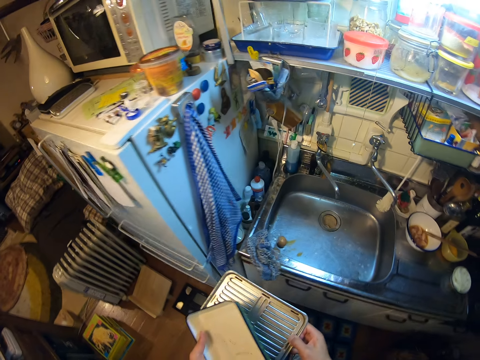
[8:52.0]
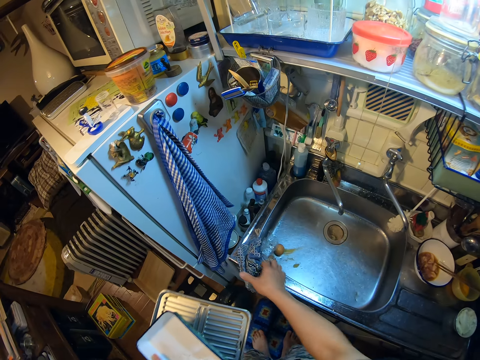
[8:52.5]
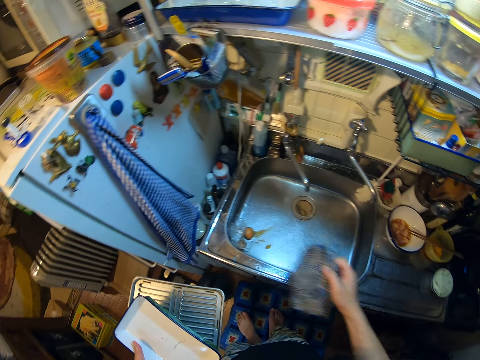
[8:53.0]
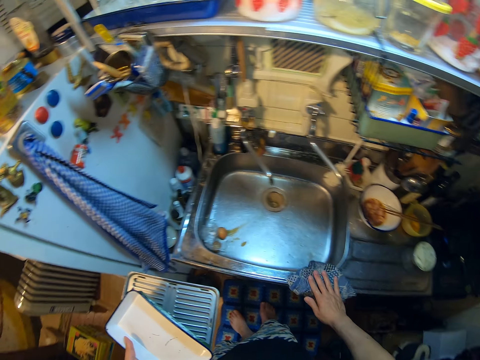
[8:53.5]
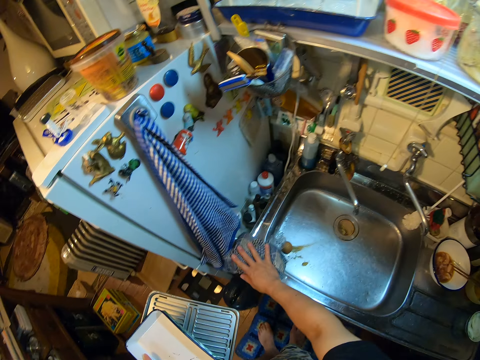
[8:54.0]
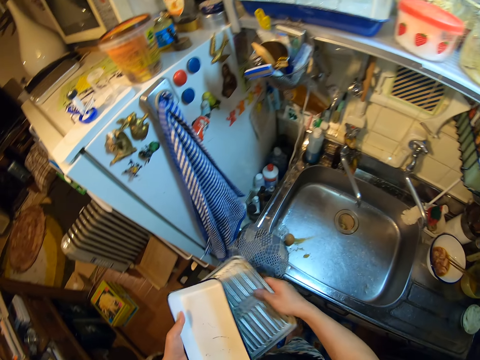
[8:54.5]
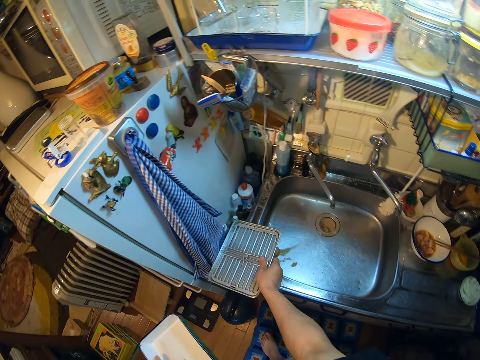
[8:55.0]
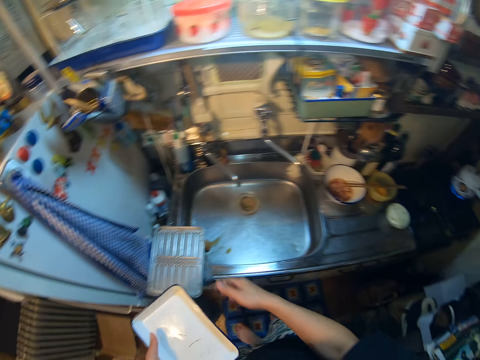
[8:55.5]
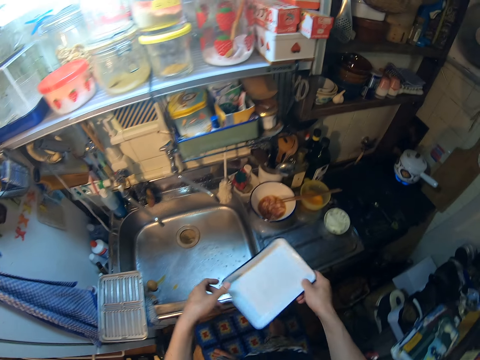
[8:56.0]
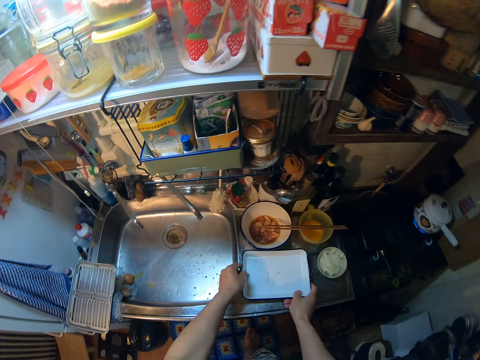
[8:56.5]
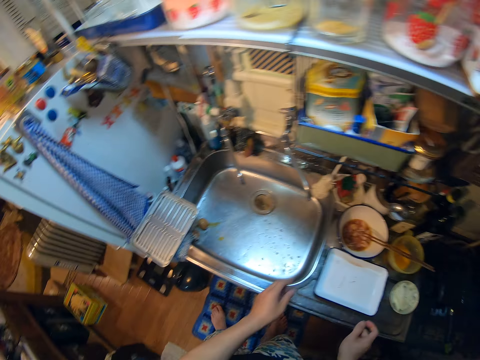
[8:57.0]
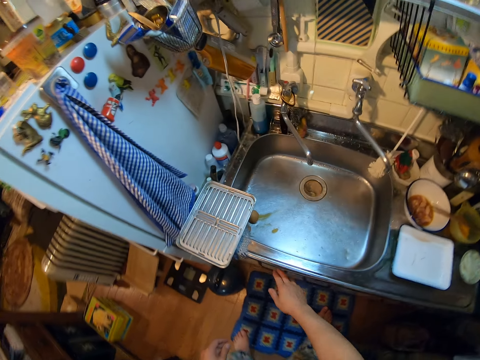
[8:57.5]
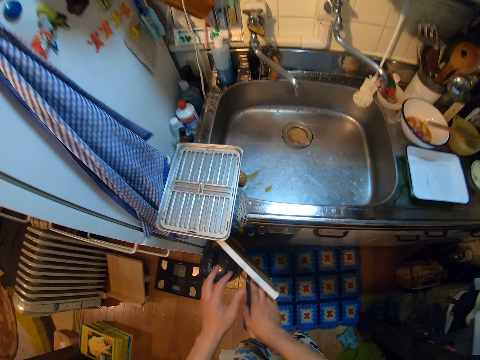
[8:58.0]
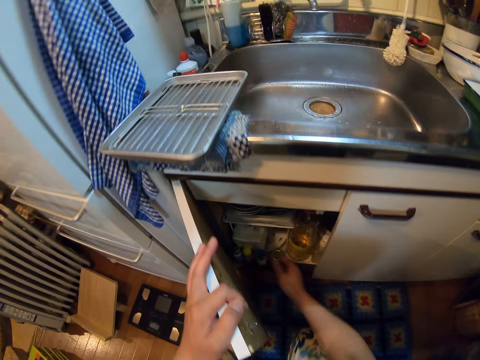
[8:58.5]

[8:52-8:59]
The camera wearer picks a piece of cloth on the sink with her right hand. She wipes the sink with the piece of cloth. She picks the tray. She places the tray from her left hand on the sink. She holds a tray with both hands. She places the tray on the bench. She opens a cabinet door in the kitchen. She holds the cabinet door.

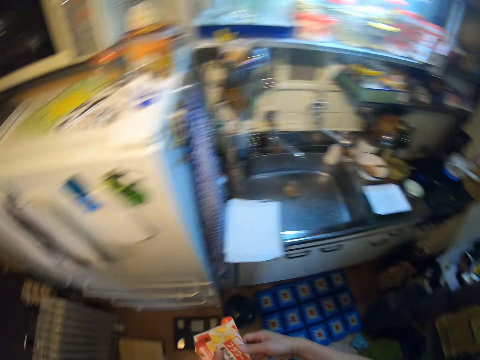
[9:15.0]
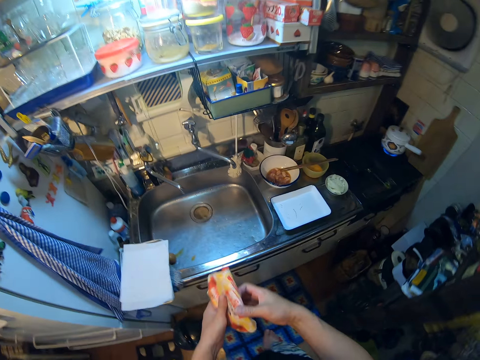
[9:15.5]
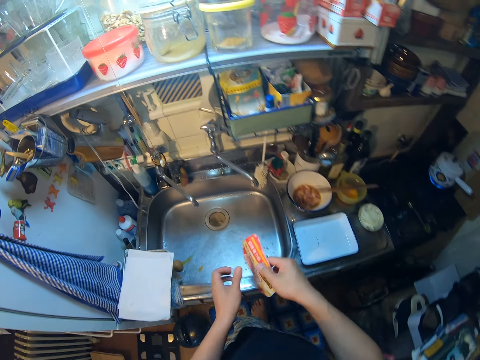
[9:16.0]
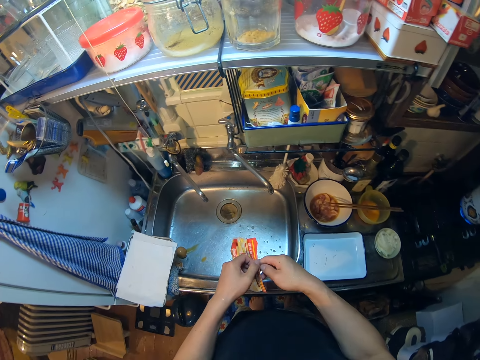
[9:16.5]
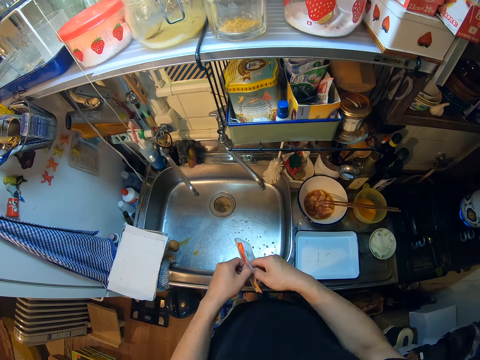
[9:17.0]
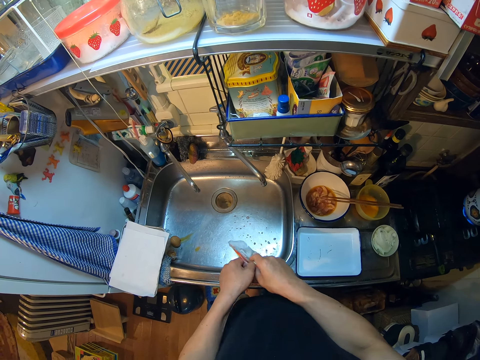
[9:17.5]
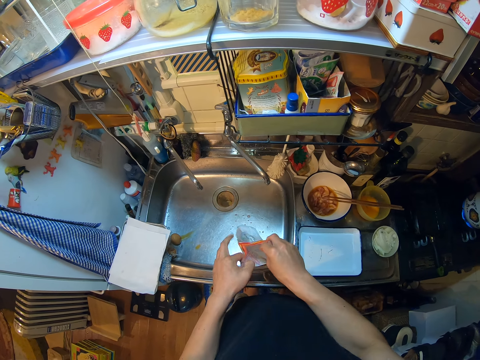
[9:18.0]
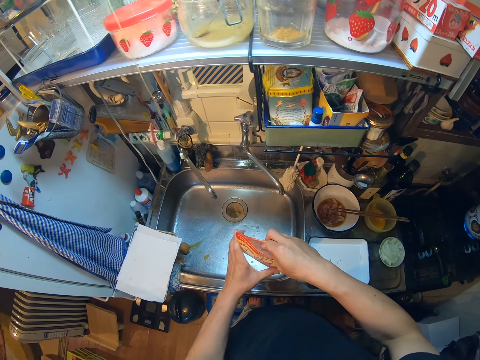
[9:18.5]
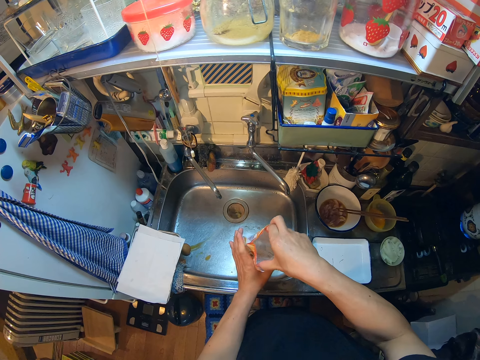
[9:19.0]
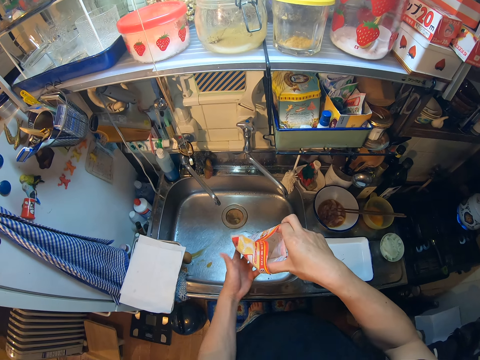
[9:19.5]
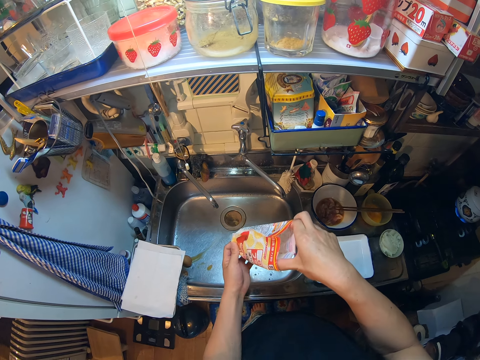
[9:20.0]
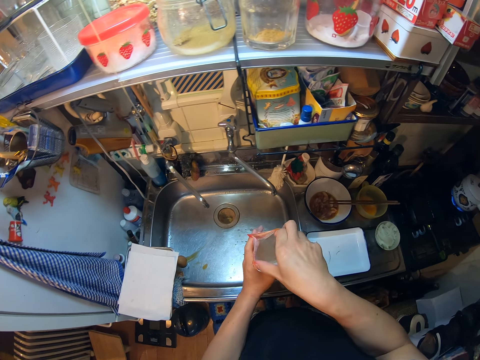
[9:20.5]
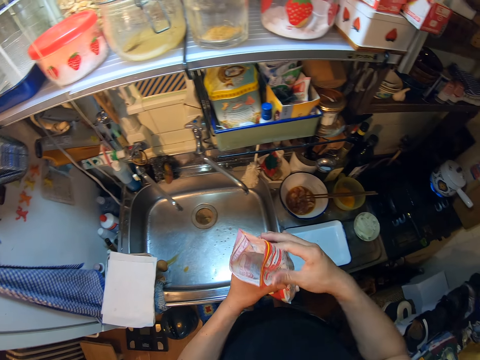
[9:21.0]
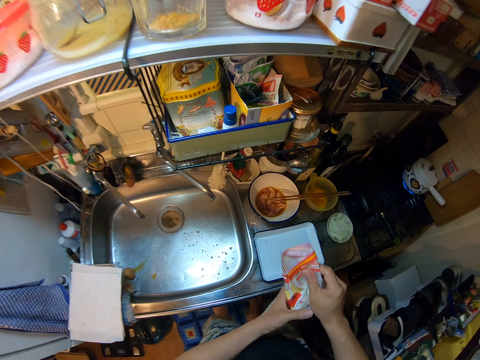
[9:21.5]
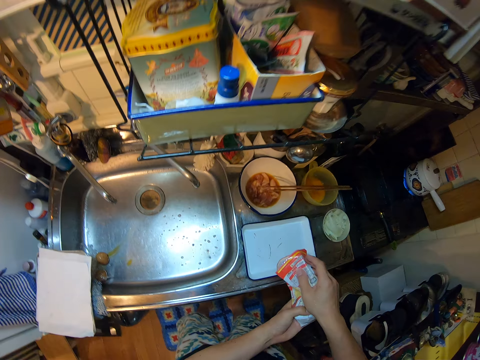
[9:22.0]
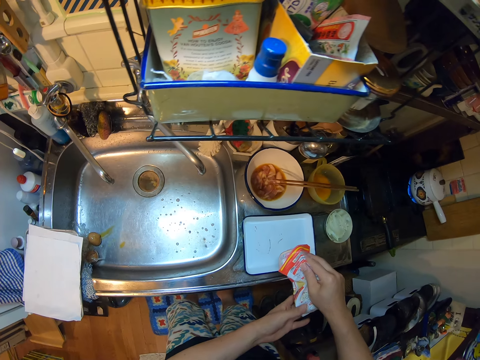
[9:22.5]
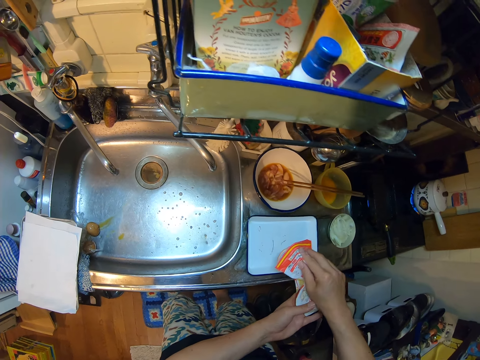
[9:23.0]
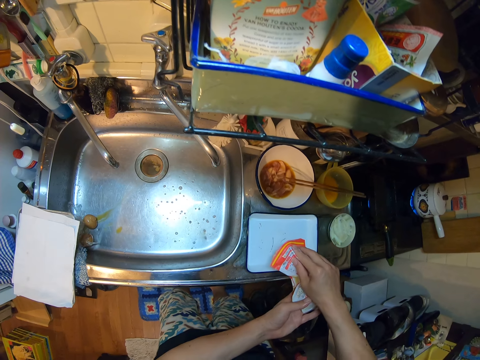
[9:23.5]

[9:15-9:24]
The camera wearer walks in the kitchen. They open the packet of flour. They hold the packet of flour. They fold the packet of flour. They pour the flour in a plate.

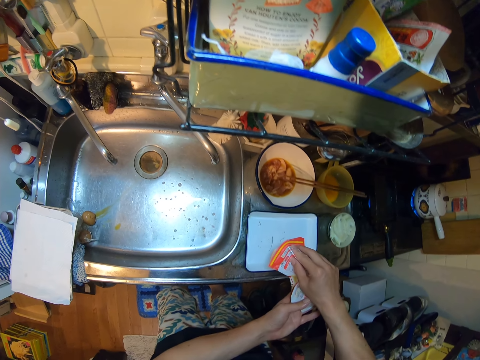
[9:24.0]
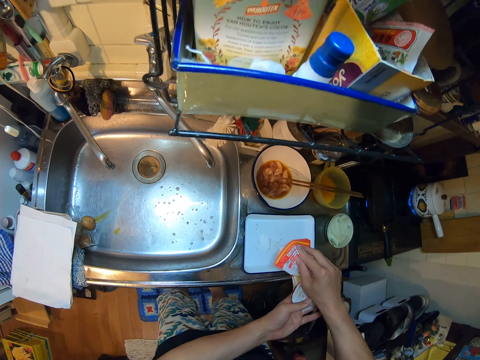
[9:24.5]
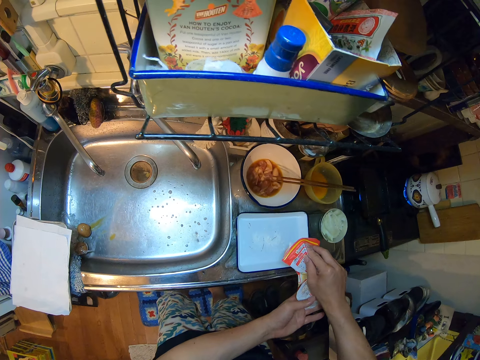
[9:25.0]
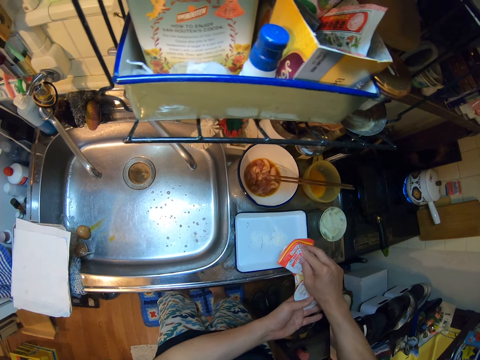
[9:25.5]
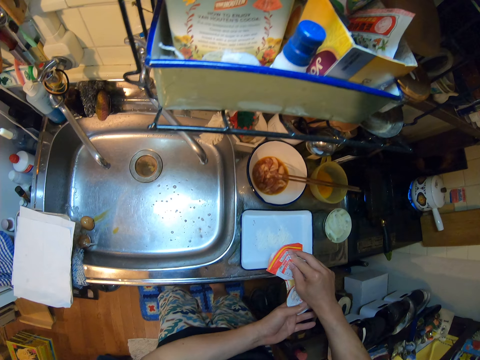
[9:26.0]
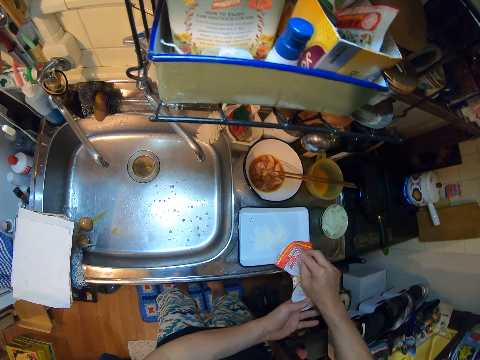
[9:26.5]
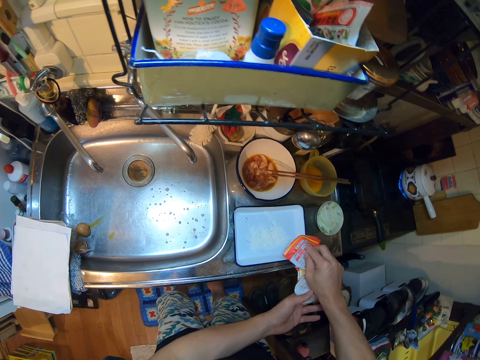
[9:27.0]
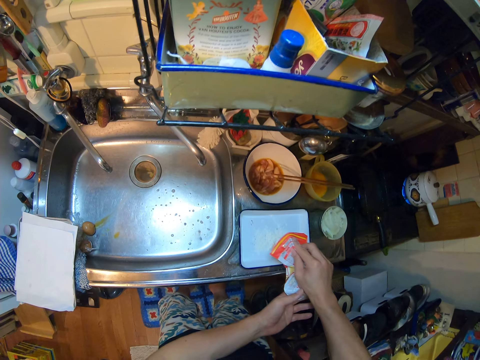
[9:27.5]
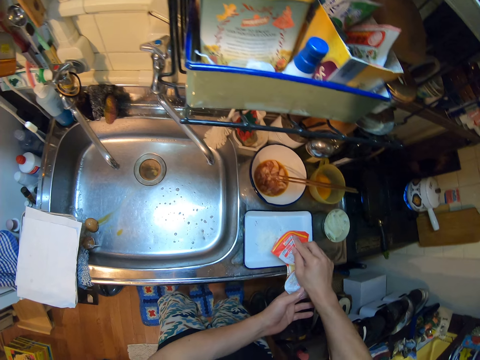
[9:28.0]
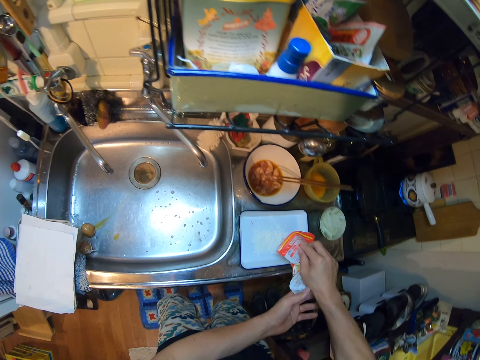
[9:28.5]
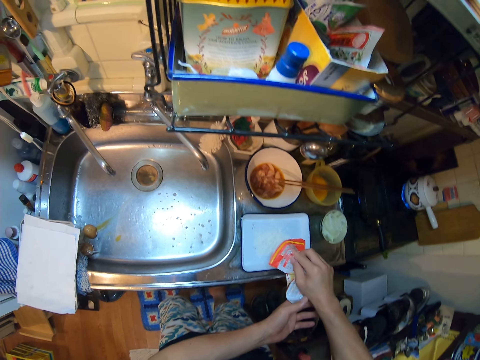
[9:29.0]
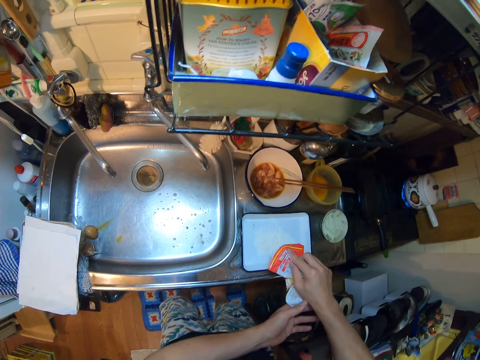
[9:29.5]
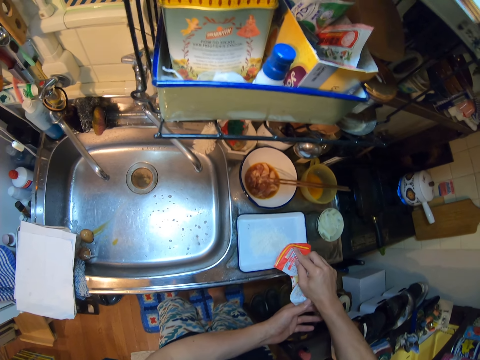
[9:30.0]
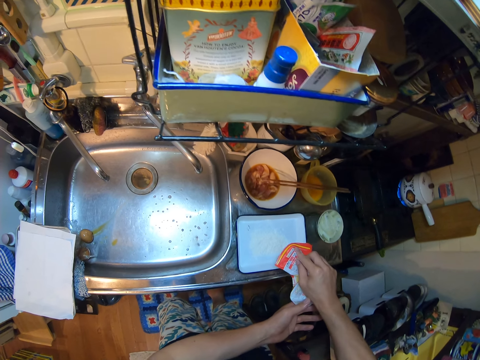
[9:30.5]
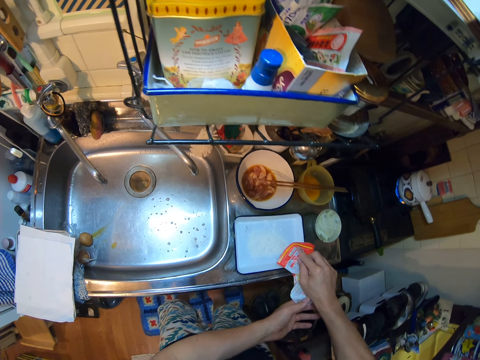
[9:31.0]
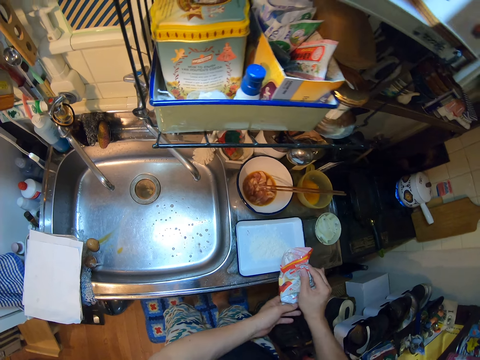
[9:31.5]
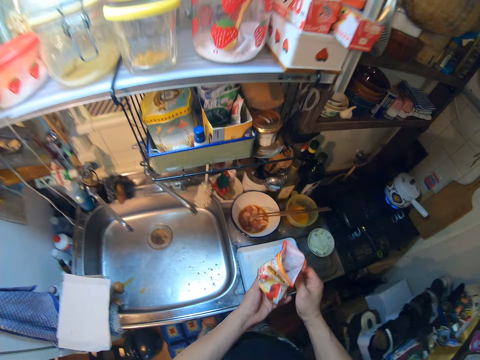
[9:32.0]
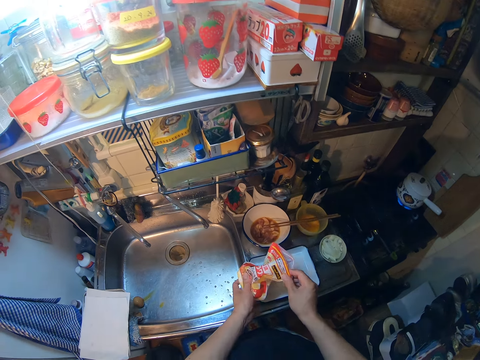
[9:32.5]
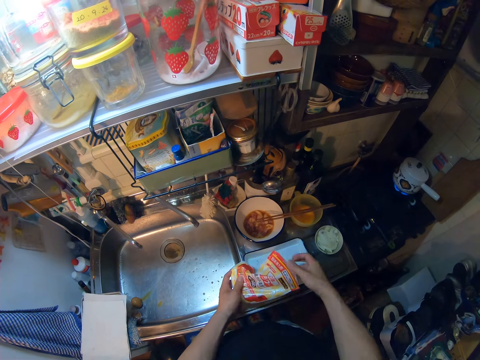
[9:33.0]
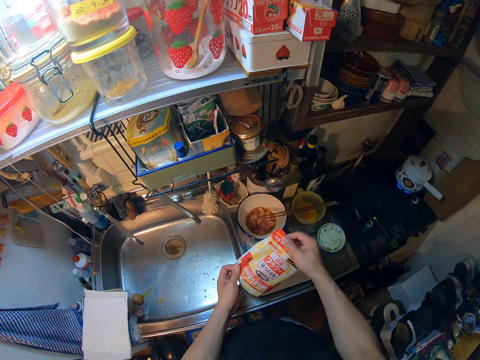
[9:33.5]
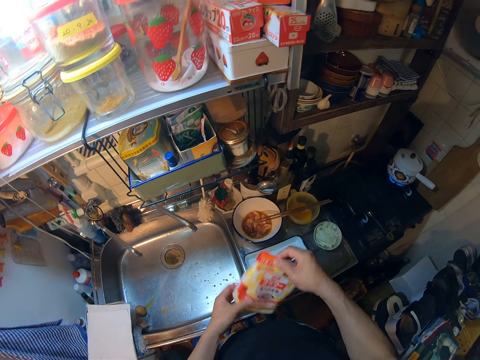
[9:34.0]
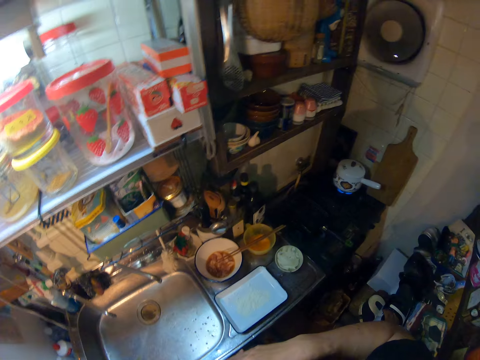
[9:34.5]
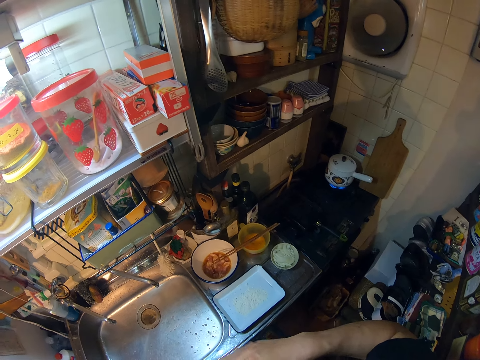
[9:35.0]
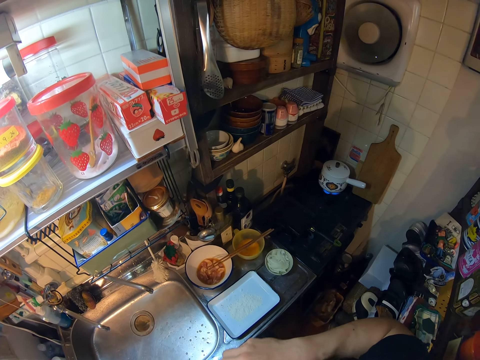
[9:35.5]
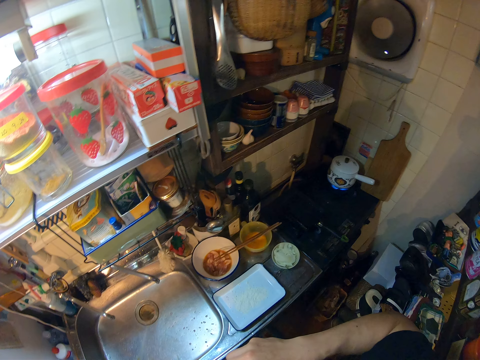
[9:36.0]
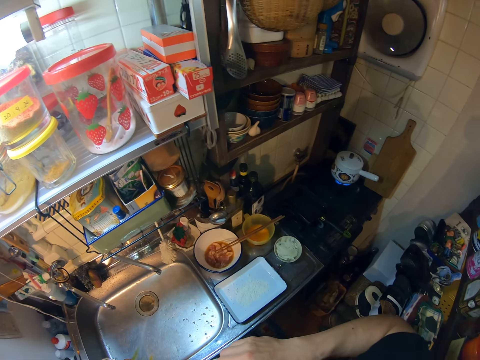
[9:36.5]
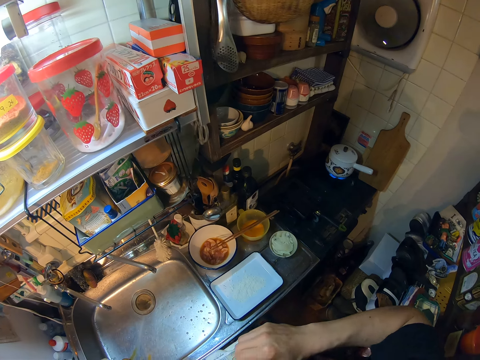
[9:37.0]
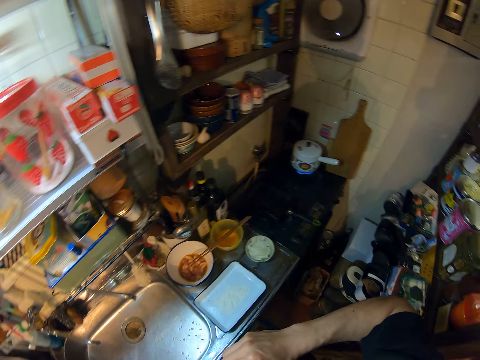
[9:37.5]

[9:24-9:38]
The camera wearer moves the hands right. They pour powder from the nylon into the plate on the sink. They move the hands left. They move the hands right. They move the hands left. They move the hand right. They move the hands left. They move the hand right. They move the hands left. They unfold the packet of flour. They close the nylon. They hold the packet of flour.
